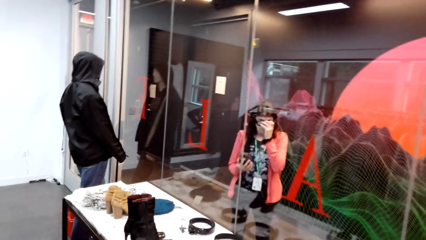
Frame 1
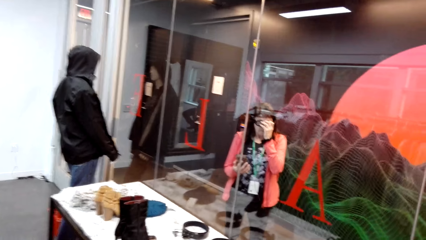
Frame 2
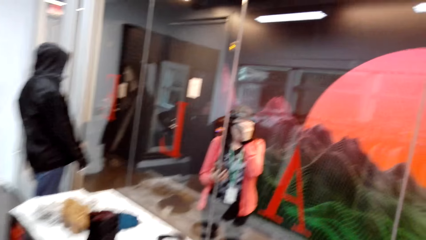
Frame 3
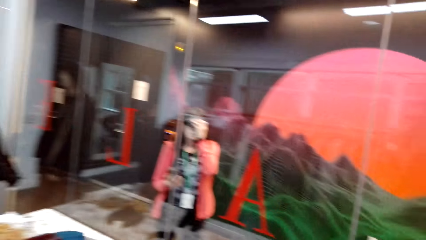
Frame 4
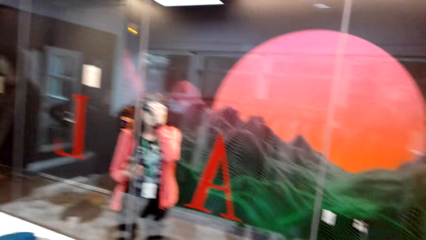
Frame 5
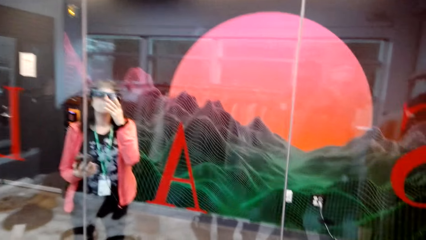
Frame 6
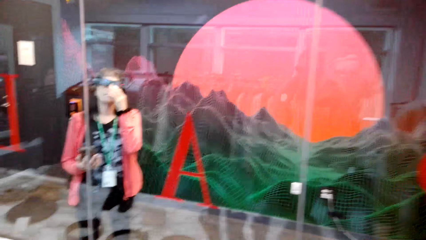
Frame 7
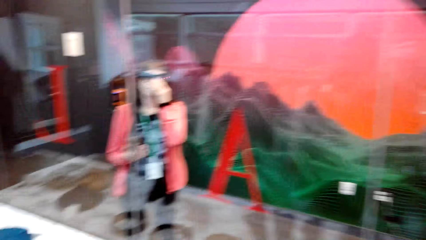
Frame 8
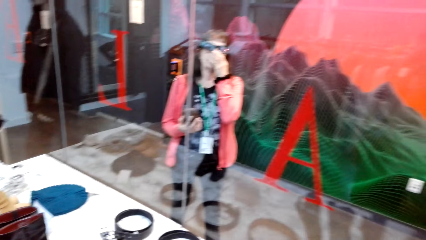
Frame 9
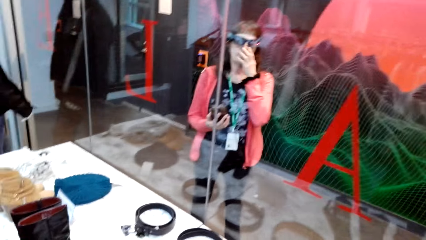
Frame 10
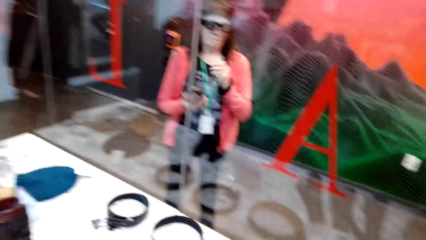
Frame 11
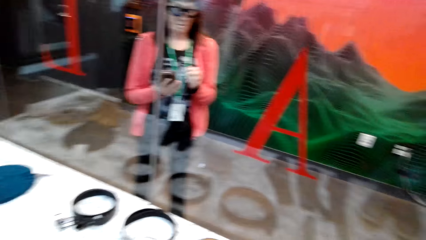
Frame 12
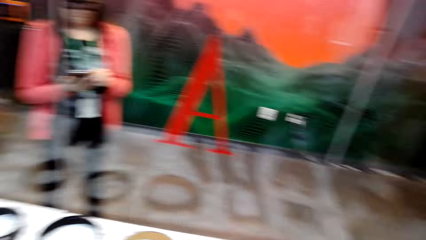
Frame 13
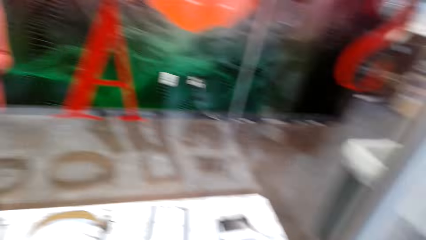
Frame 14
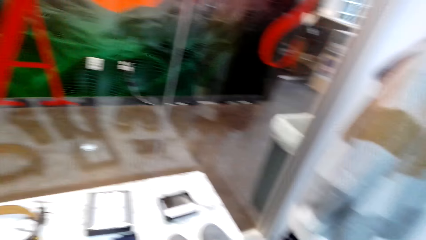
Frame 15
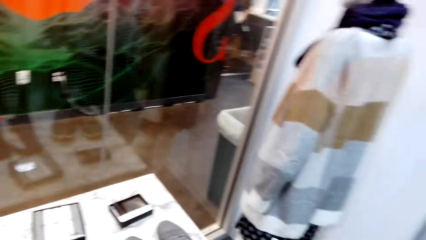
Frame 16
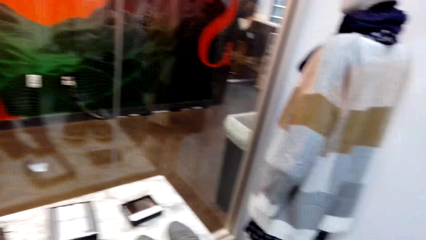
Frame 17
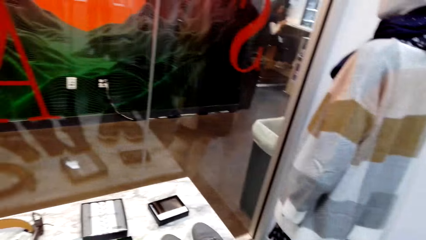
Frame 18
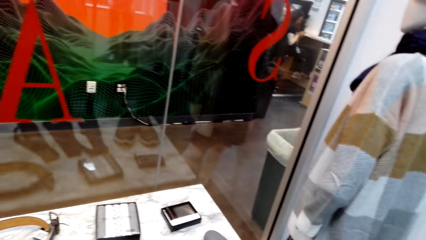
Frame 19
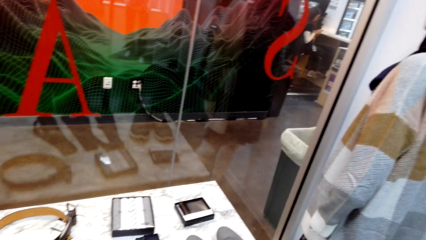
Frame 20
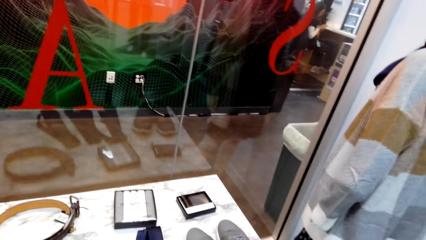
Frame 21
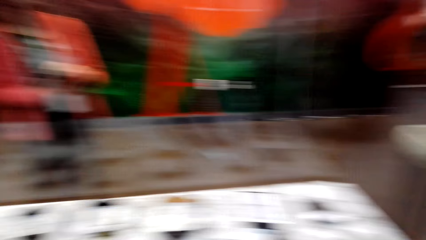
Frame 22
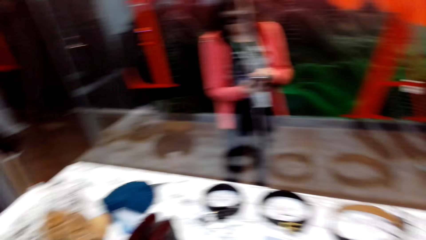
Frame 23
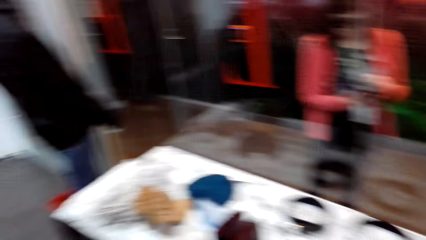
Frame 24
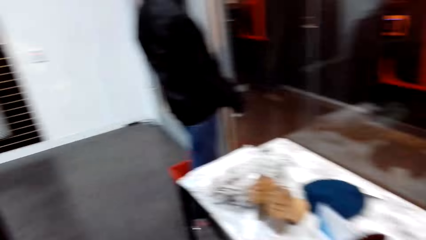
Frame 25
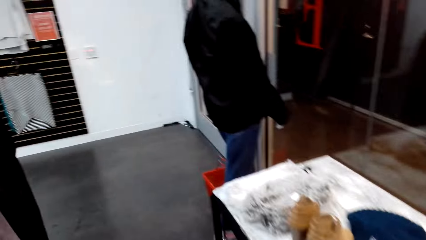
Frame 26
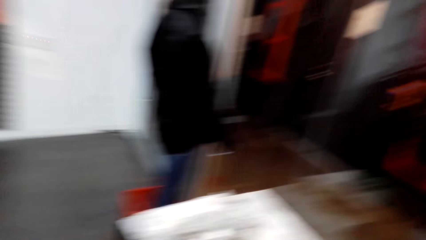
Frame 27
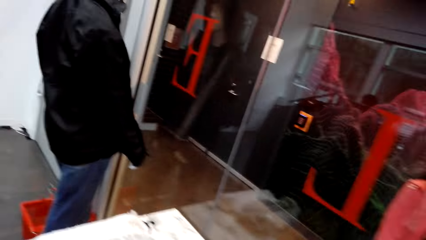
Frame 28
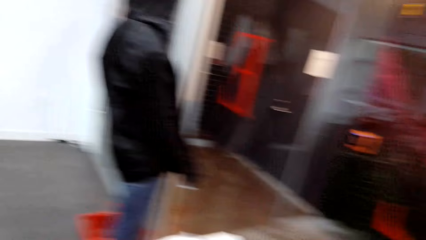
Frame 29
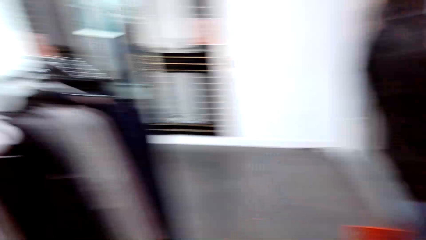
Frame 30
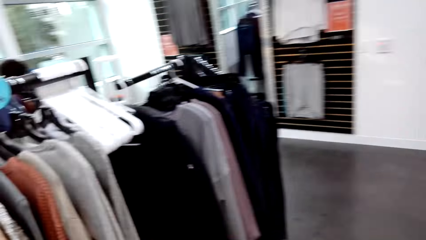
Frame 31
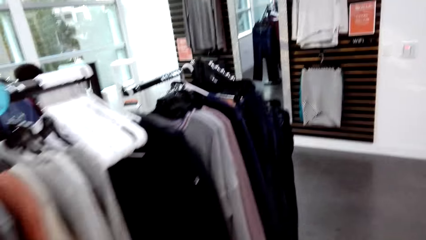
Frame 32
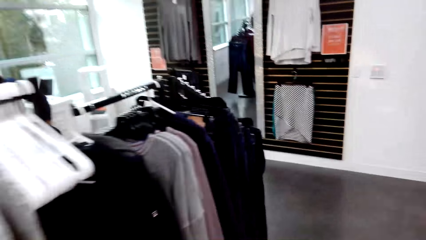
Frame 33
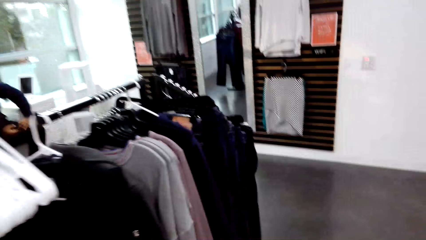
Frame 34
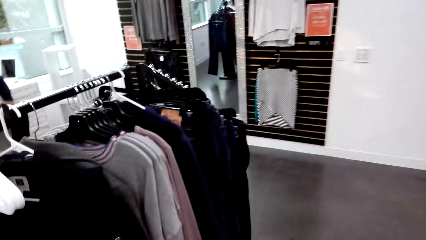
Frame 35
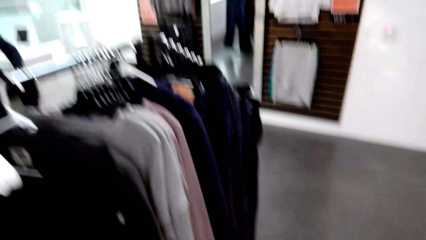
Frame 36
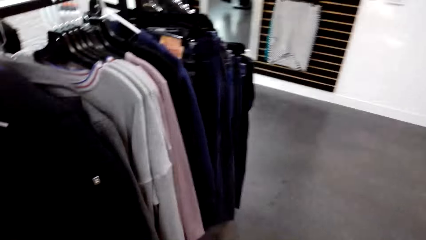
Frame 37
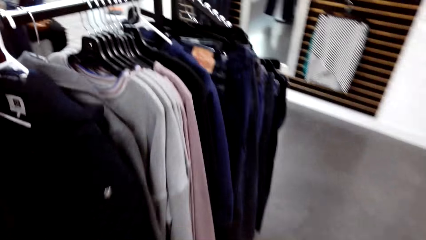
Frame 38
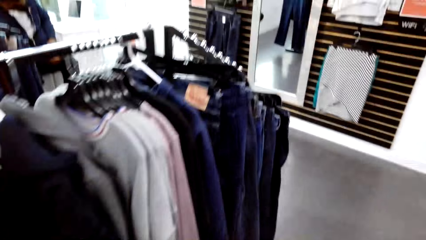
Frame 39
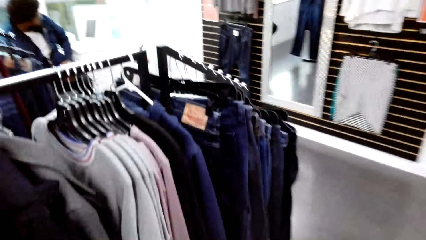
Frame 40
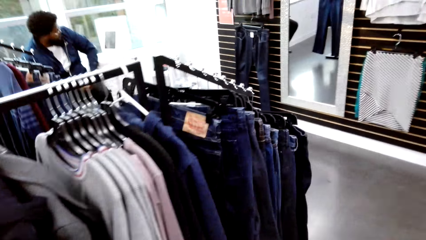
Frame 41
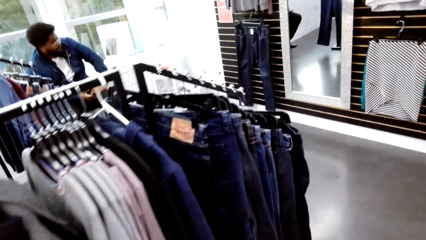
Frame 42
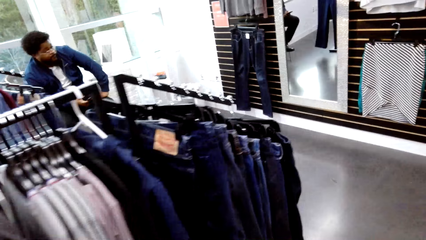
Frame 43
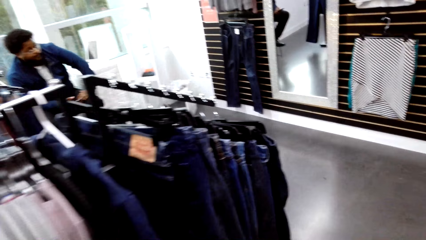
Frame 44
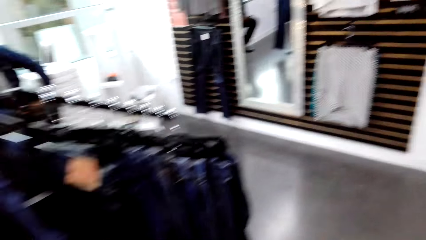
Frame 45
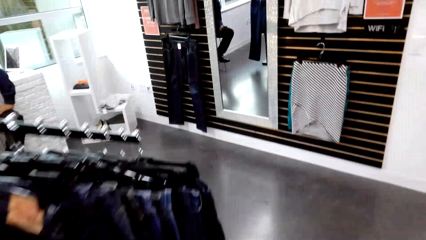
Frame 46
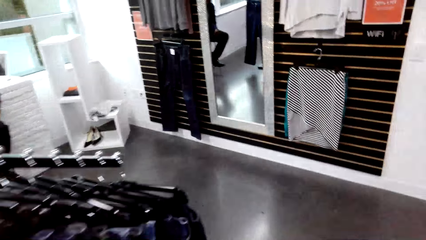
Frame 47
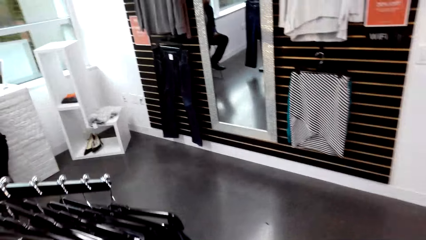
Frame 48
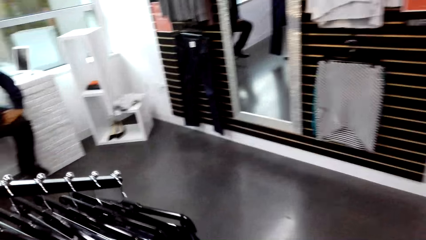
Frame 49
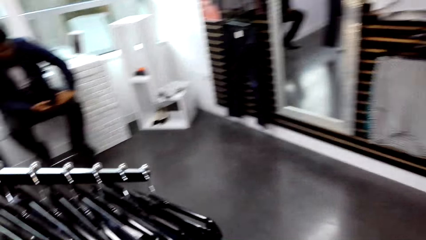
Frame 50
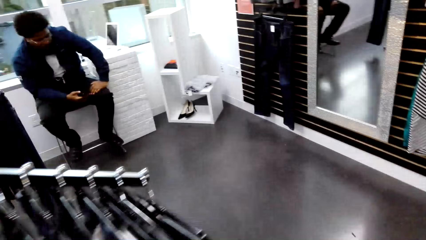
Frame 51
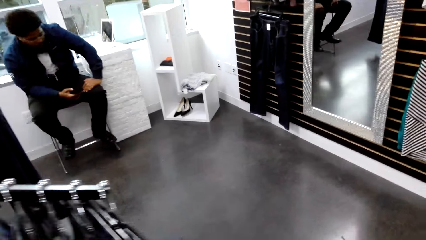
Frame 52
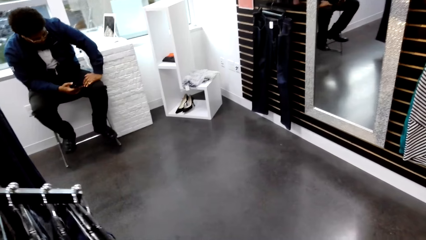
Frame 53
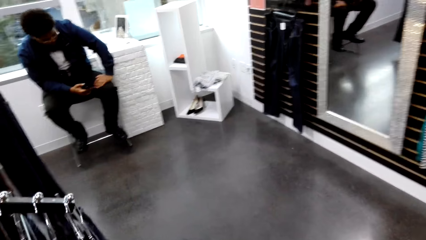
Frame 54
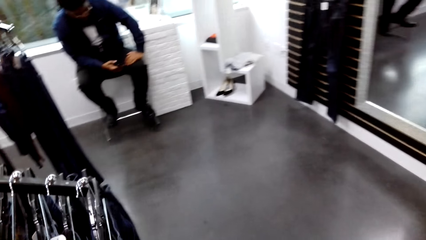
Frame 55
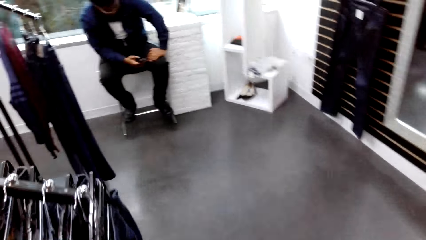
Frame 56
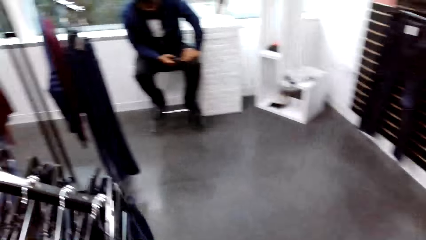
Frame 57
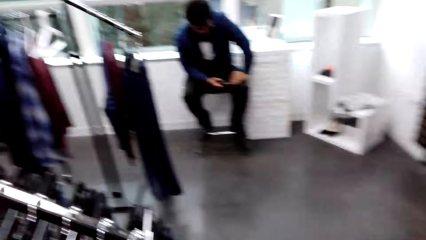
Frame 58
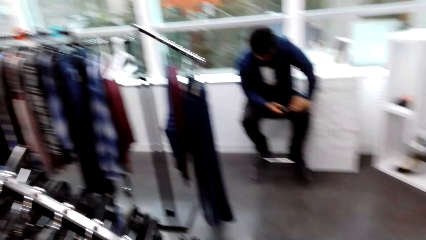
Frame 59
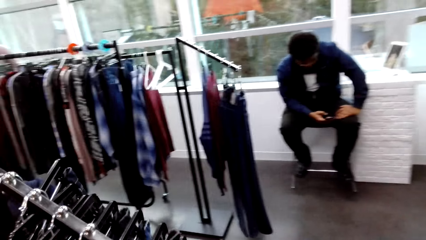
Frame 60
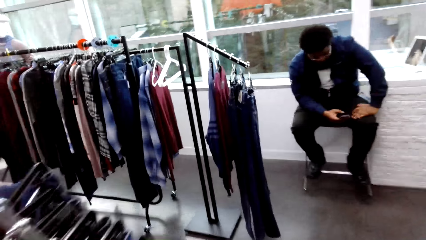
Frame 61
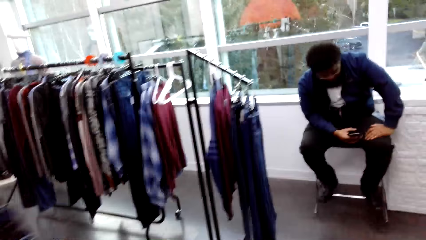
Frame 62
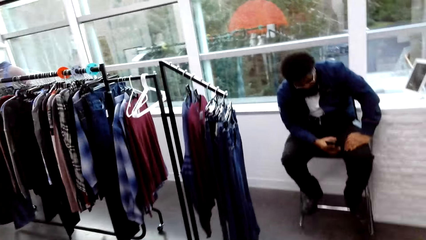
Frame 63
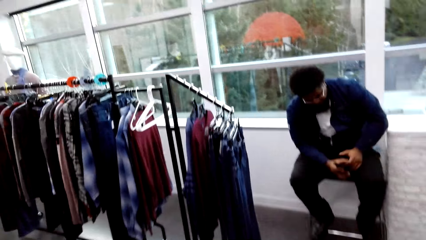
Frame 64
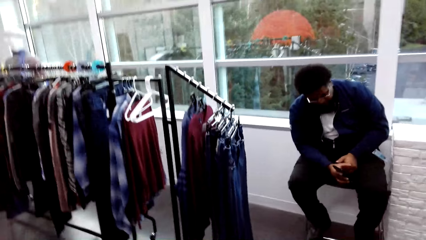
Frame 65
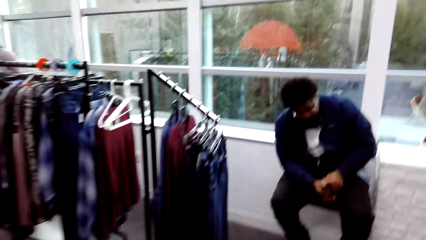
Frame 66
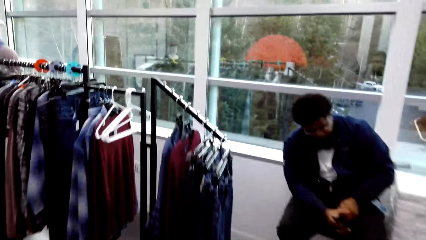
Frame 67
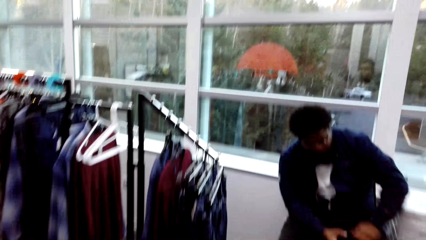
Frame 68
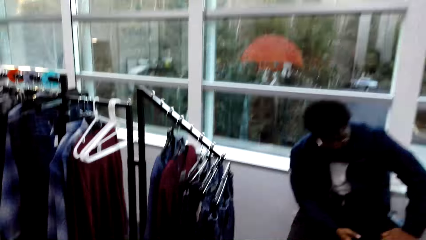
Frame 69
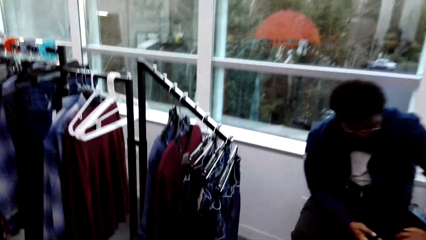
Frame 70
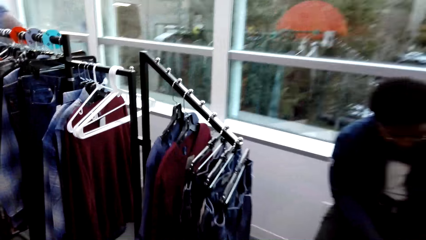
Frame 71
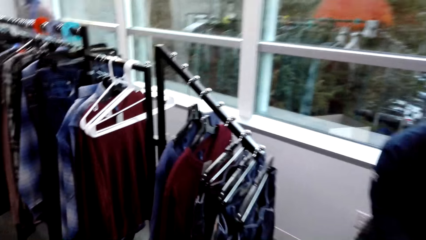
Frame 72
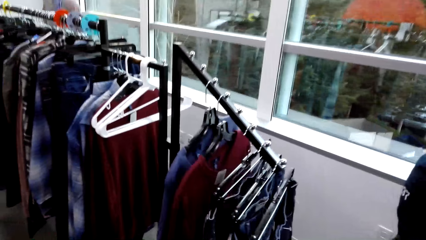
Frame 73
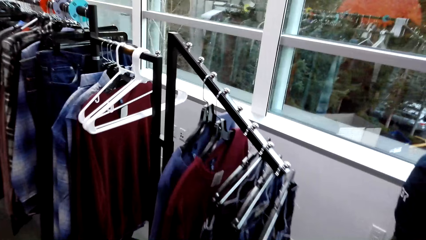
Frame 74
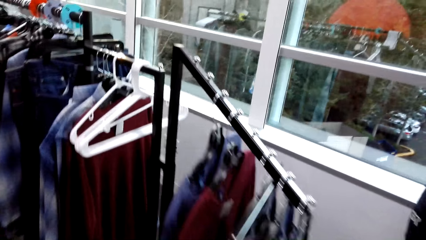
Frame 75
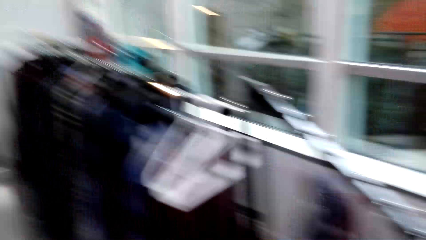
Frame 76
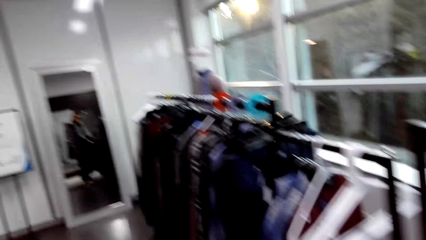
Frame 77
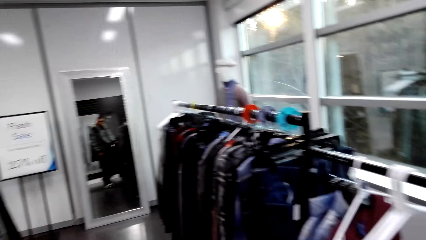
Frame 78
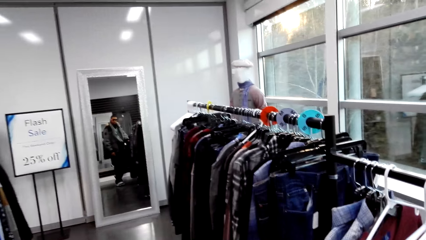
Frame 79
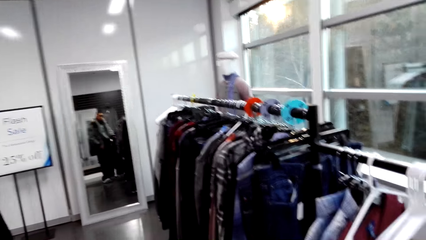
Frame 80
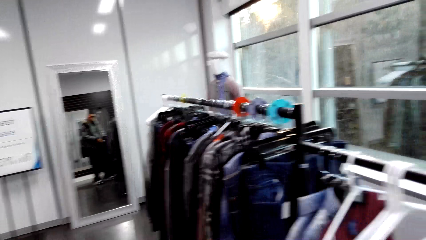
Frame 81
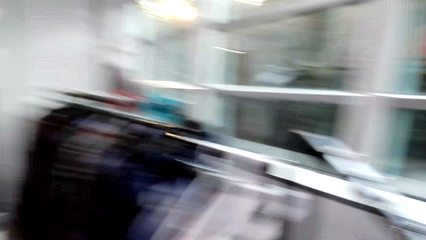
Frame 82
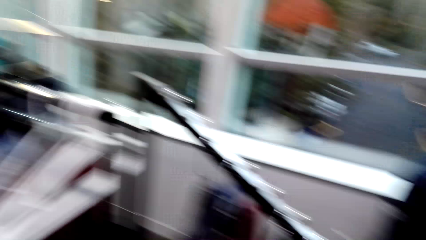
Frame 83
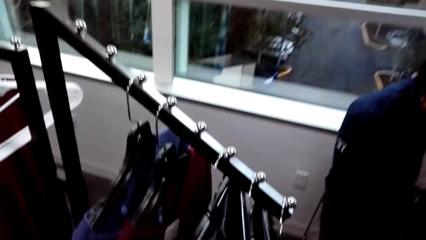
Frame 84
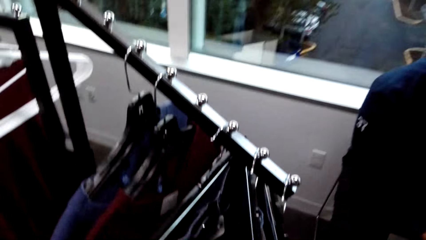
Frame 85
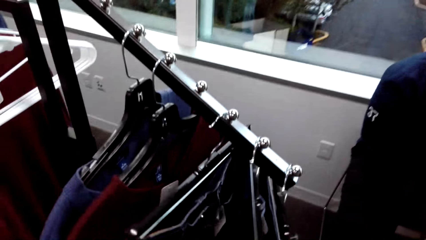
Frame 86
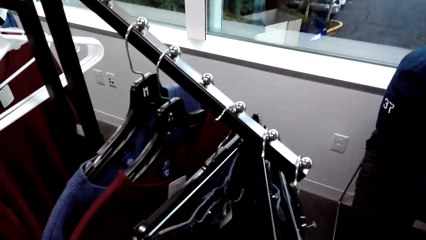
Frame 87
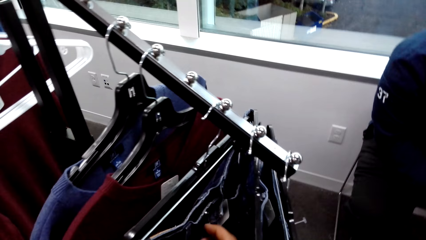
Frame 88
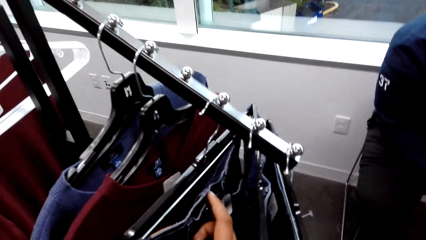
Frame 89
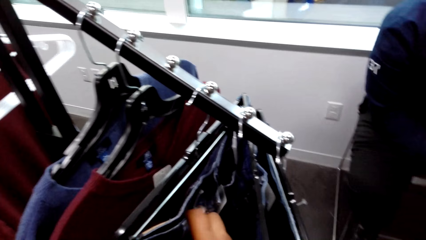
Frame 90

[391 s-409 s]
The camera wearer stares at the items in the boutique. He walks around the cloth store. The man operates a phone. The man nods his head. The man operates the phone in his right hand. The man operates the phone with both hands. The camera wearer talks. He touches a jean trouser on a hanger with his right hand.
